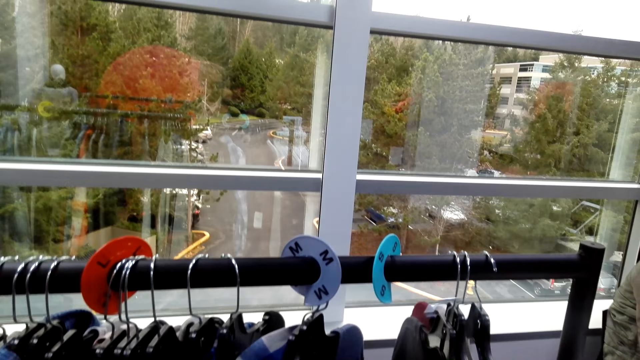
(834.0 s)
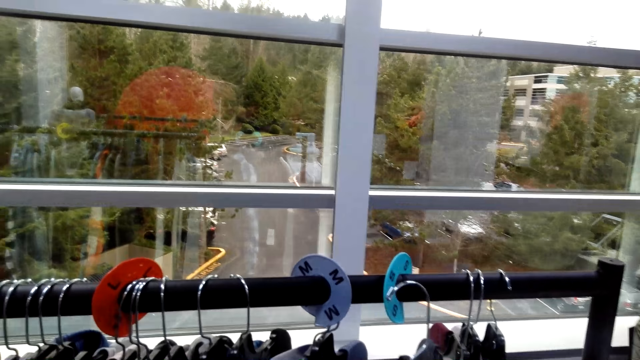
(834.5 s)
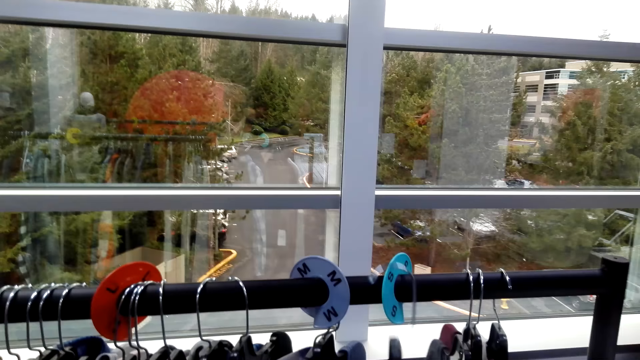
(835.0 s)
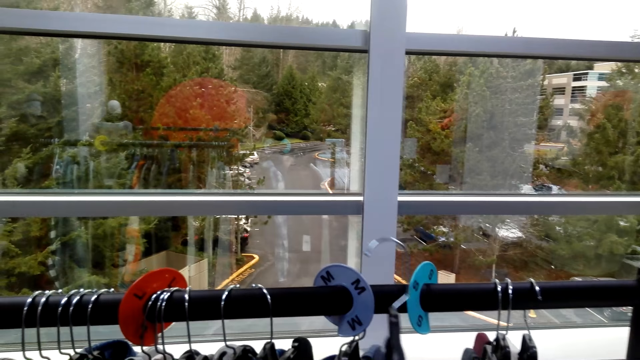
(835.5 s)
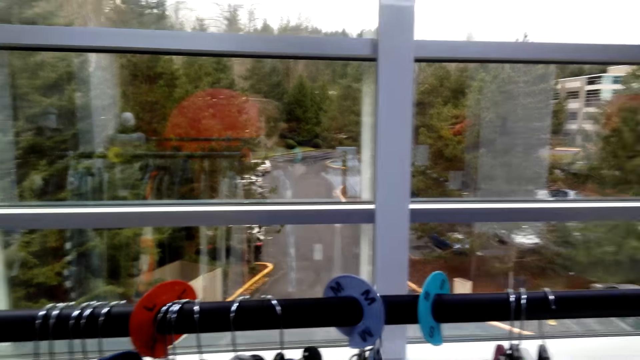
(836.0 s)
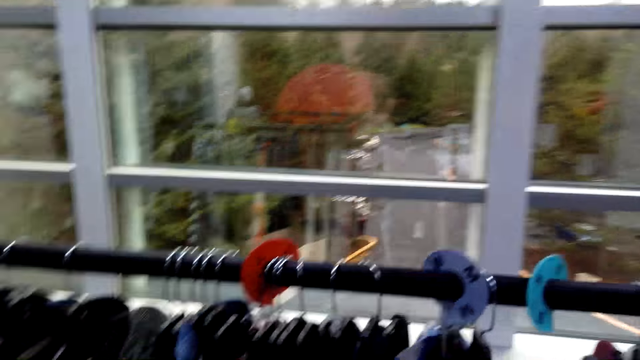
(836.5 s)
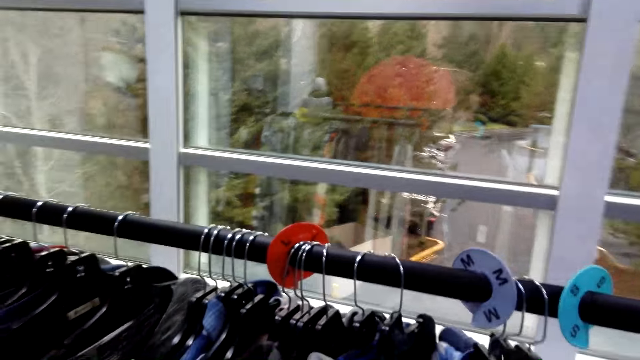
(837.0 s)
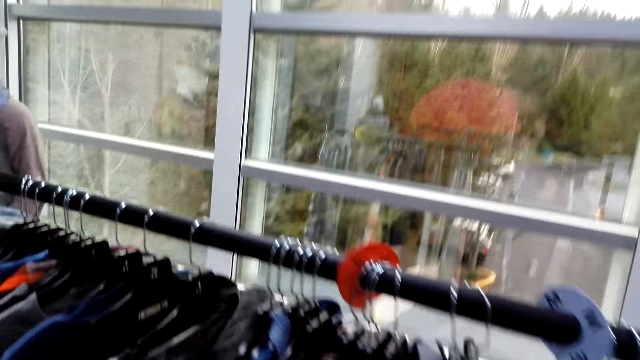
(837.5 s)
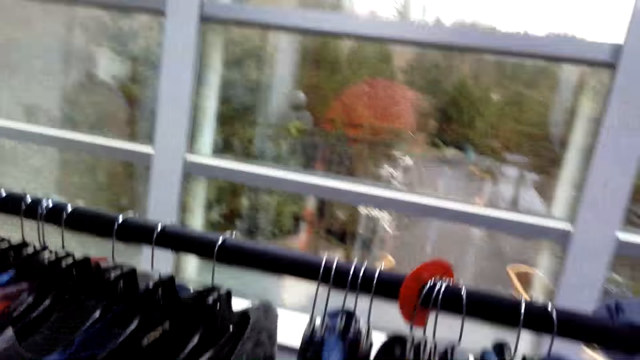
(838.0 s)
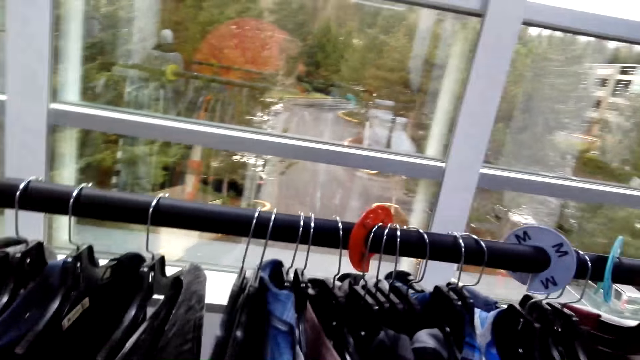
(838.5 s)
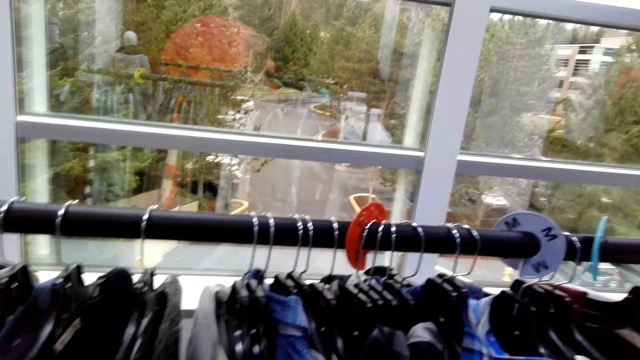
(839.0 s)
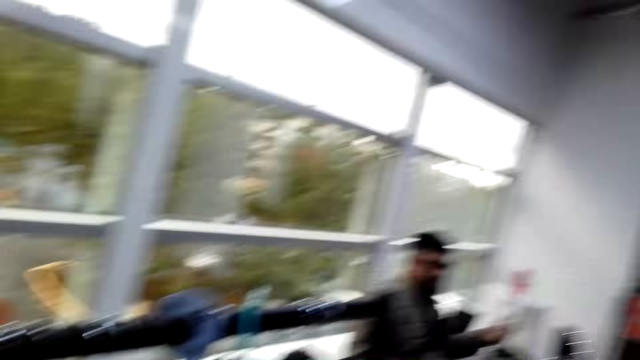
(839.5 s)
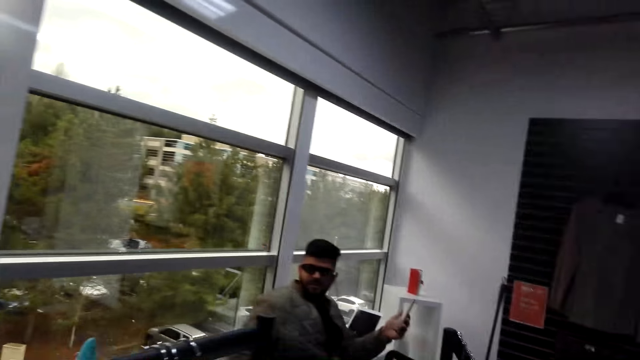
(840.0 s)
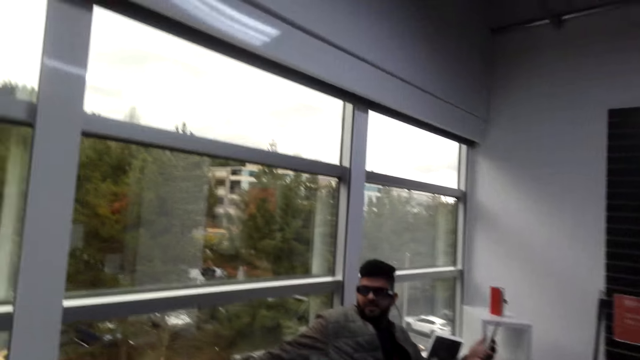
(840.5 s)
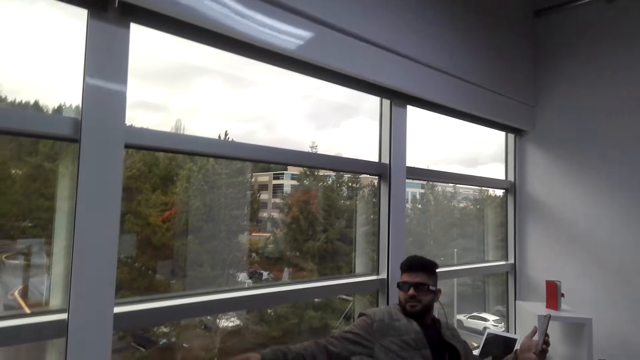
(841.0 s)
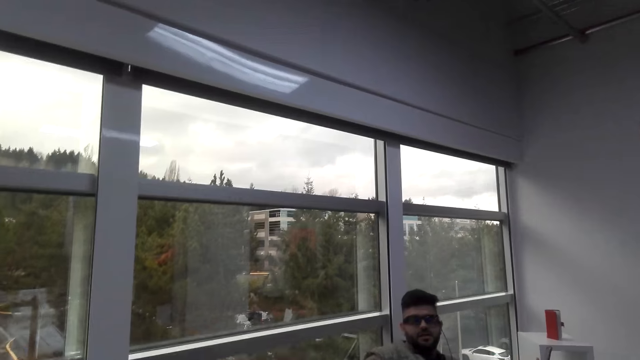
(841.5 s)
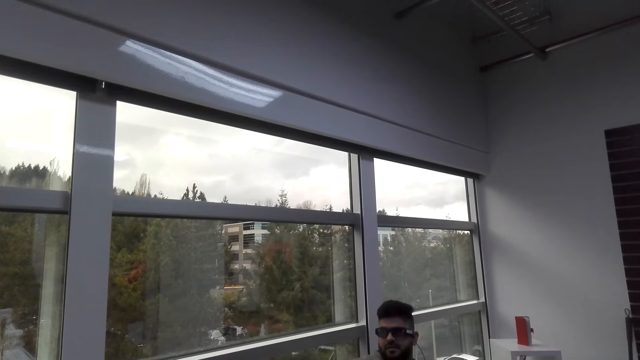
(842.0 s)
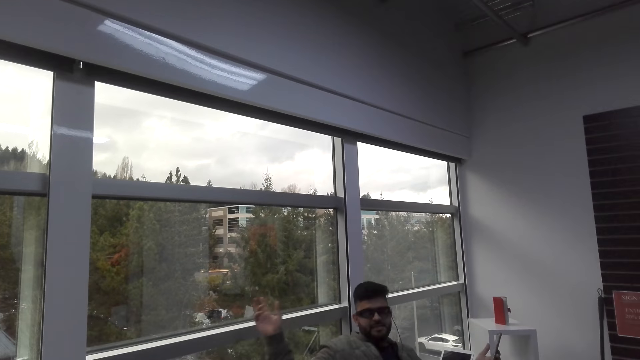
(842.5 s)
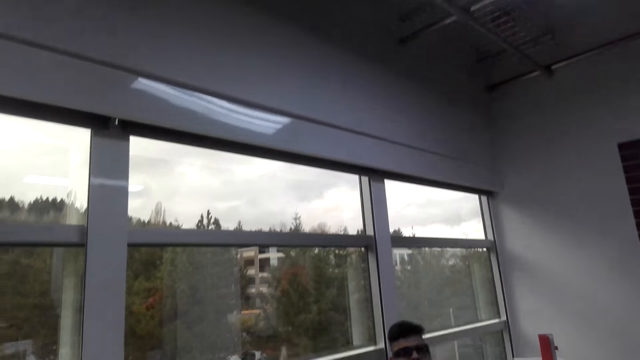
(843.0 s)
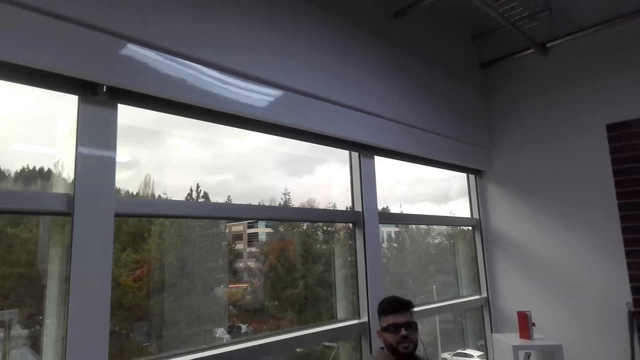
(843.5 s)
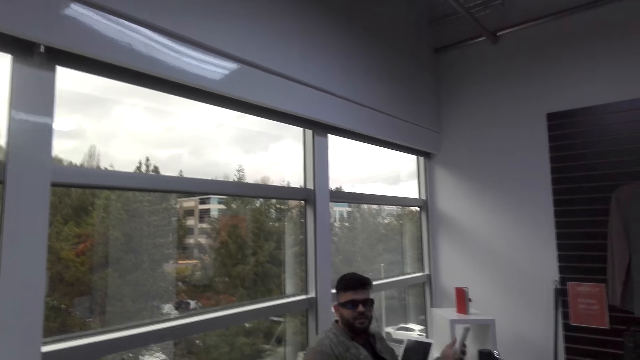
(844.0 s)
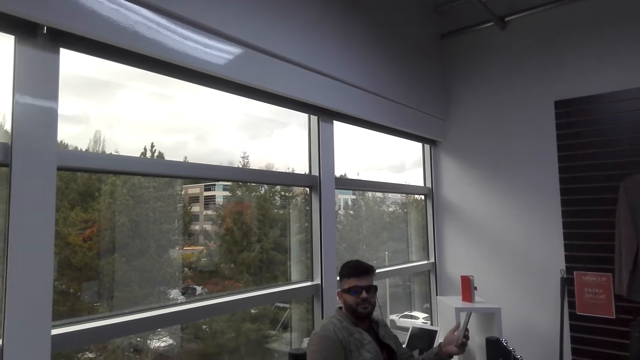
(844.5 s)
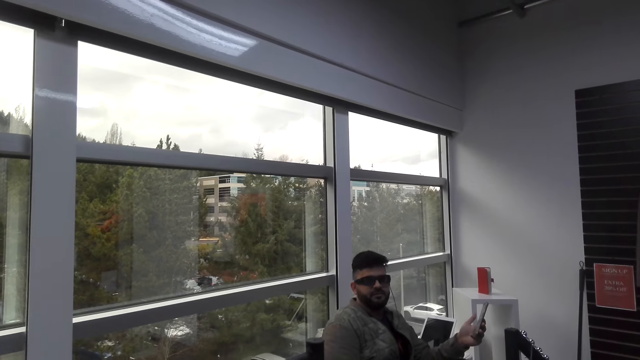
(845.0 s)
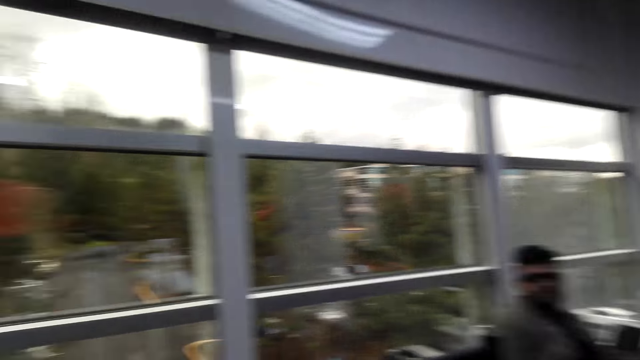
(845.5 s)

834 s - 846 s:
The camera wearer returns the shirt on the cloth rack. They select the shirts from the cloth rack while conversing with a man. They touch the shirts.

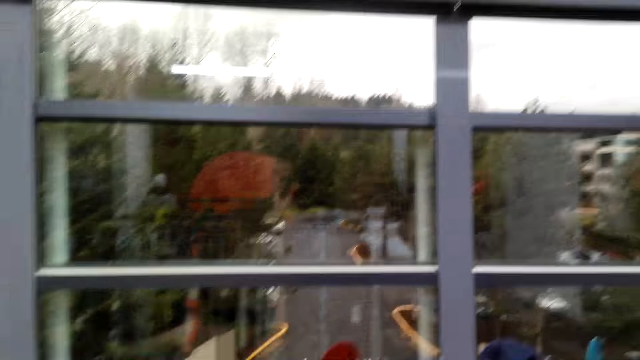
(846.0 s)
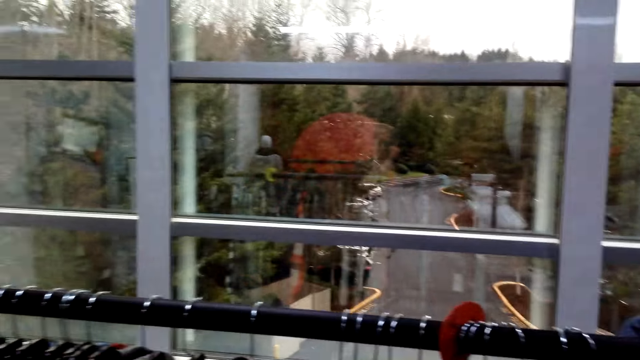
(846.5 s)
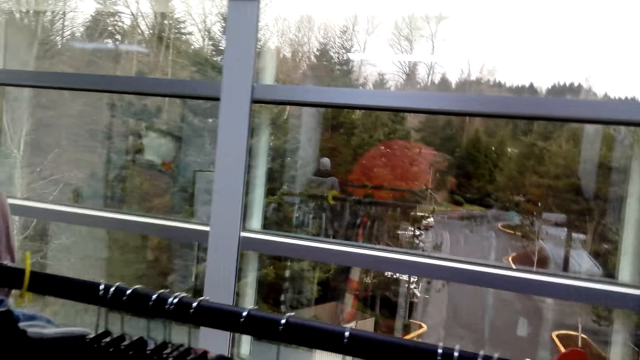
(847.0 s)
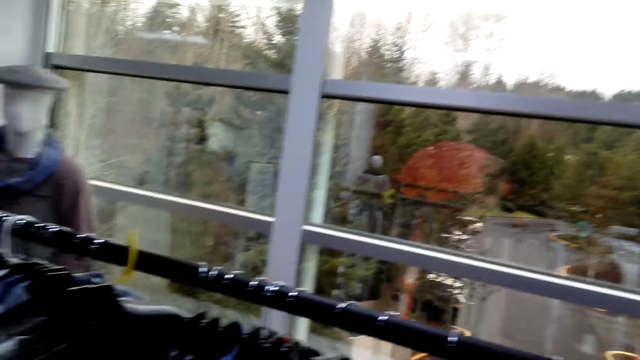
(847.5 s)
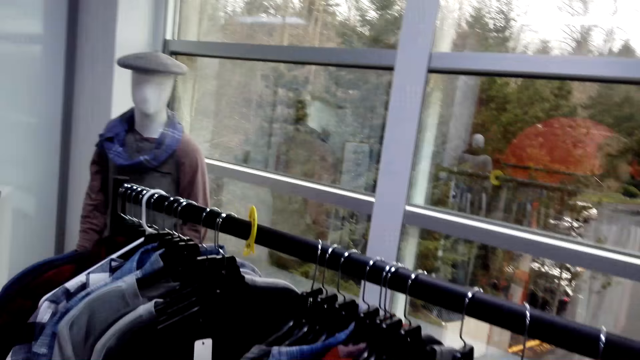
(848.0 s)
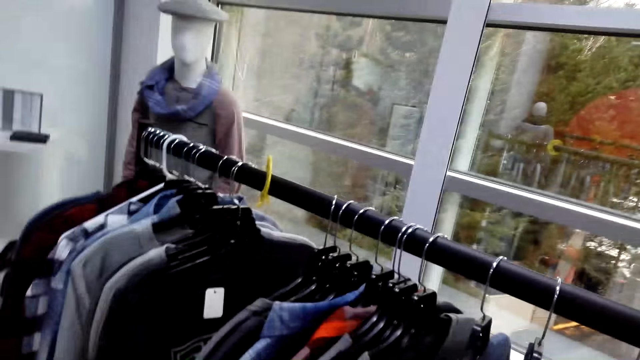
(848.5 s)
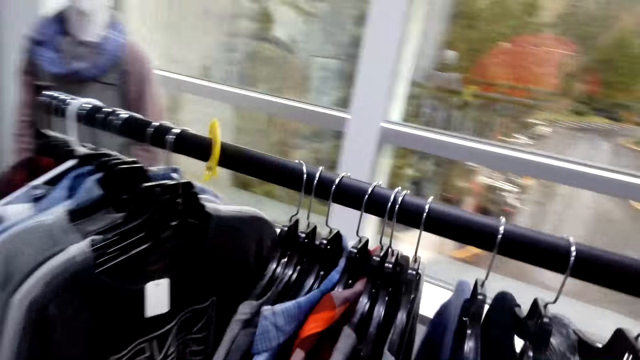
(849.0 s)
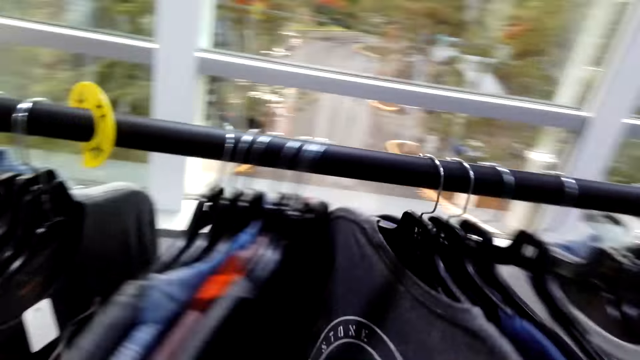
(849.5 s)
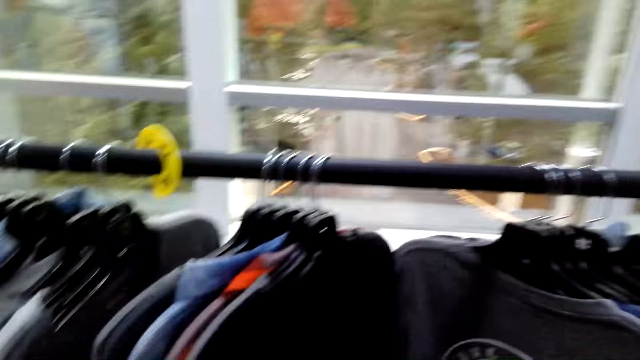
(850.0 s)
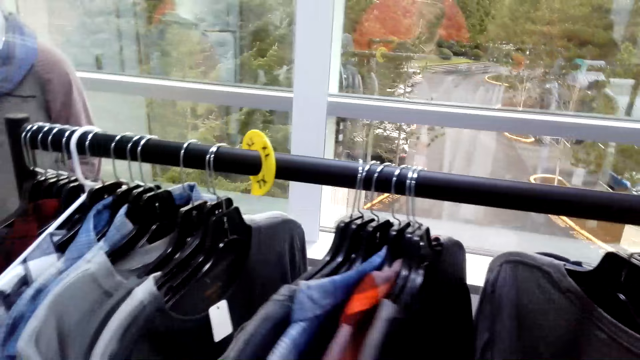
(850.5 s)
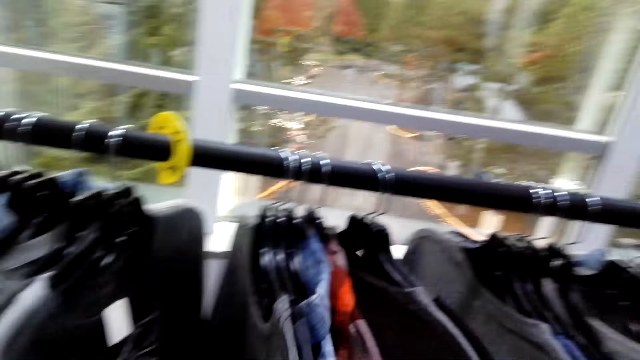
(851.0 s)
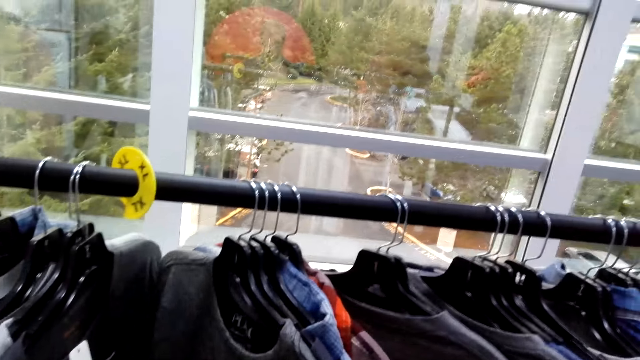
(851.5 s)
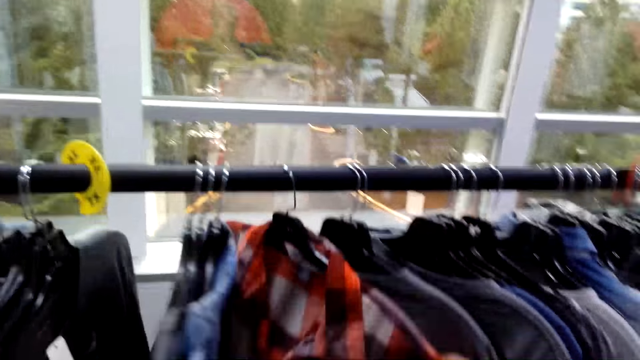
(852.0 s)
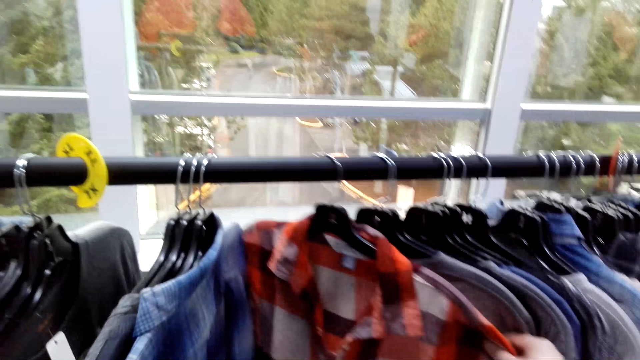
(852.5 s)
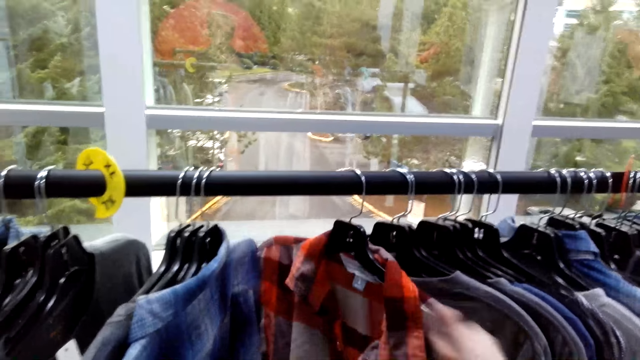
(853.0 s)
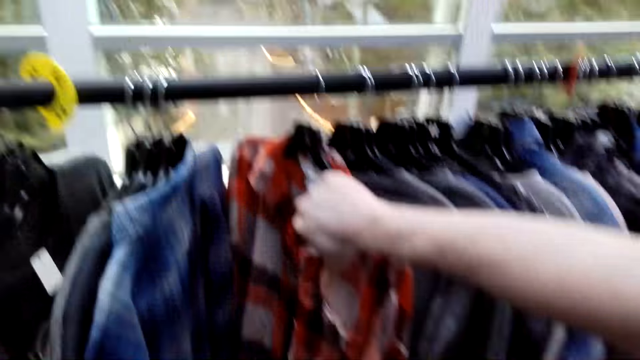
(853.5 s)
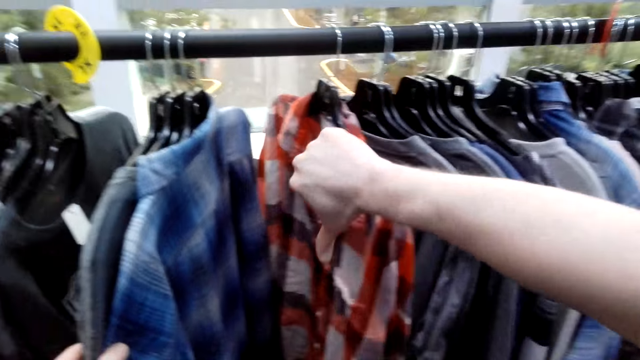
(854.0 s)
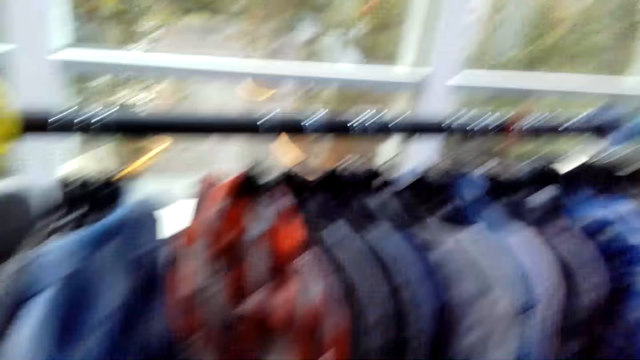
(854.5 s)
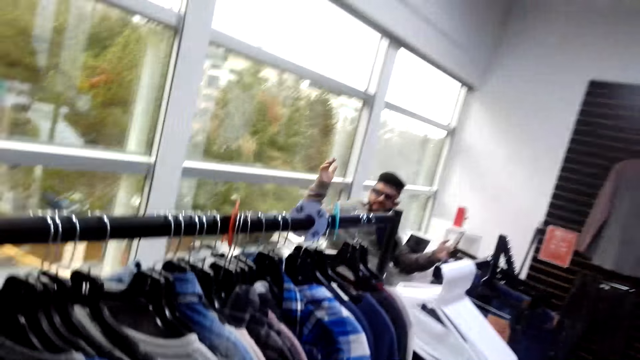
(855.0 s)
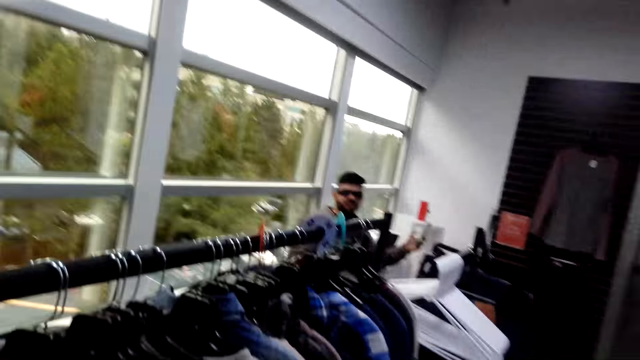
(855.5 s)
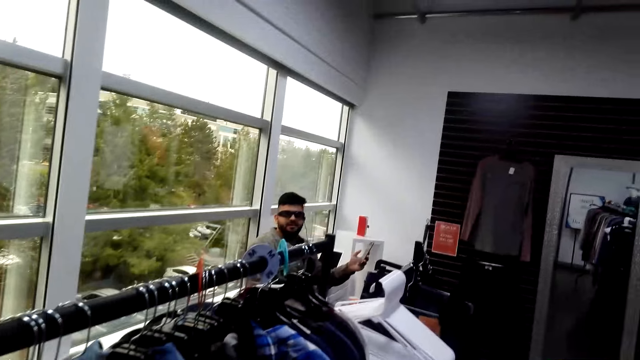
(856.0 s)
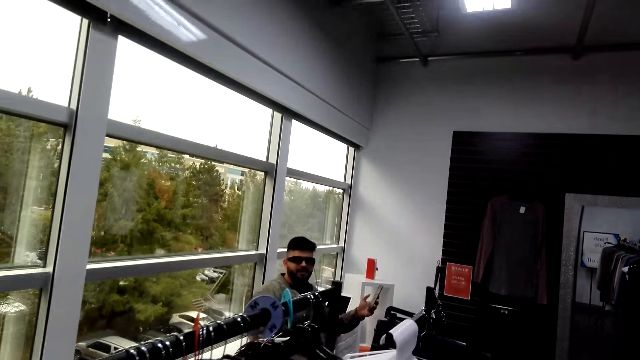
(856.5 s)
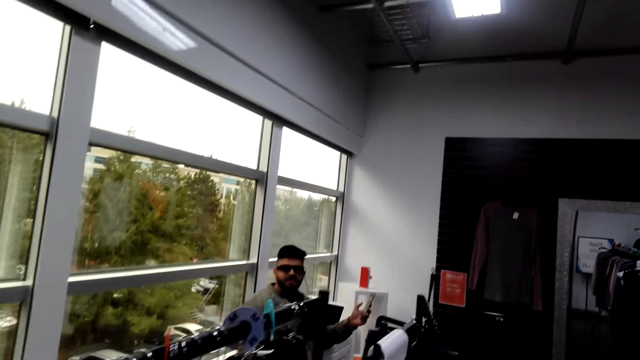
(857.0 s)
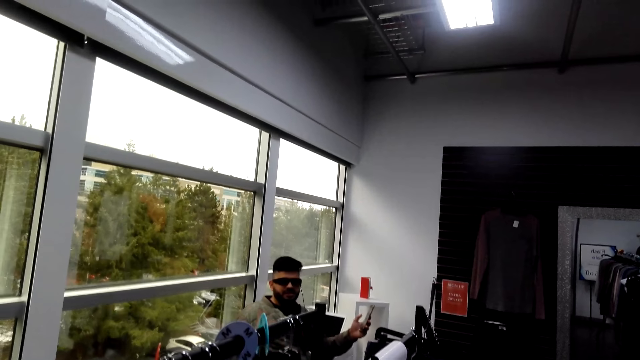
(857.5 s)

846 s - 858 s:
The camera wearer touches the clothes. A man converses with the camera wearer.
